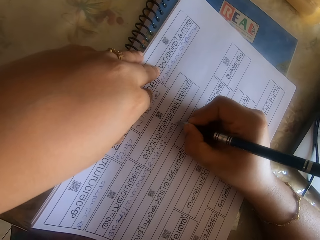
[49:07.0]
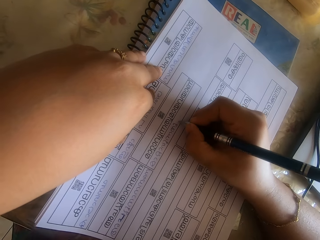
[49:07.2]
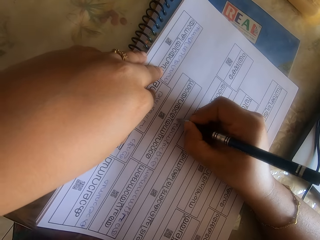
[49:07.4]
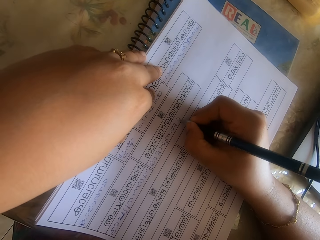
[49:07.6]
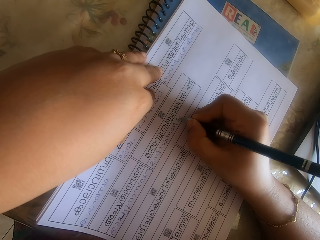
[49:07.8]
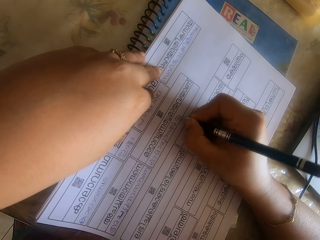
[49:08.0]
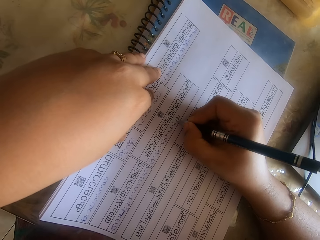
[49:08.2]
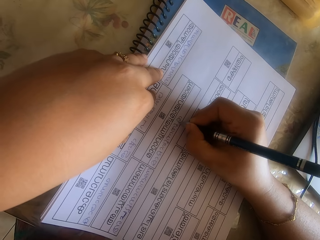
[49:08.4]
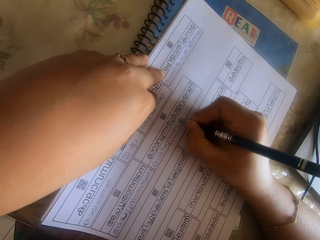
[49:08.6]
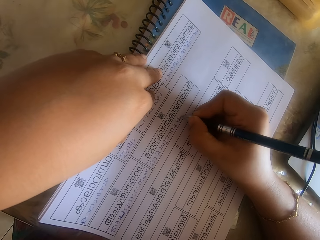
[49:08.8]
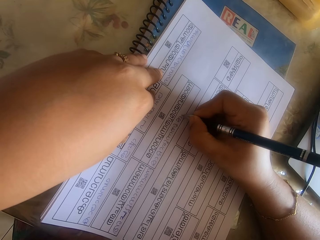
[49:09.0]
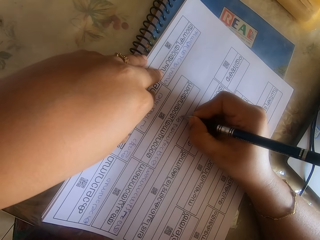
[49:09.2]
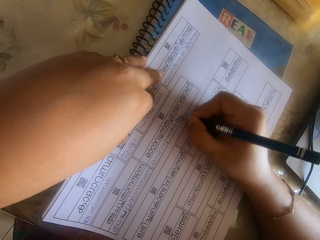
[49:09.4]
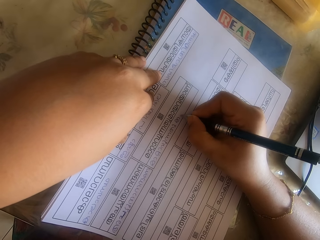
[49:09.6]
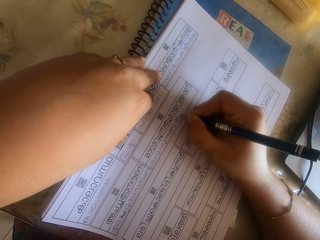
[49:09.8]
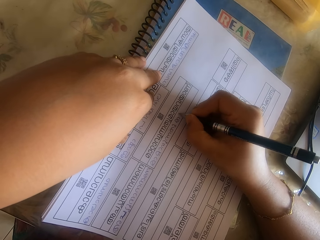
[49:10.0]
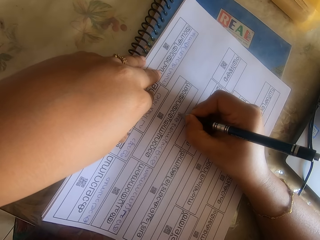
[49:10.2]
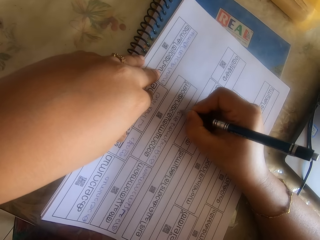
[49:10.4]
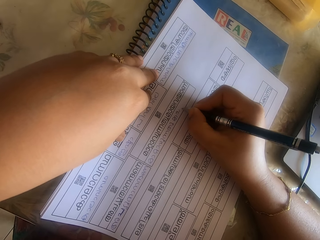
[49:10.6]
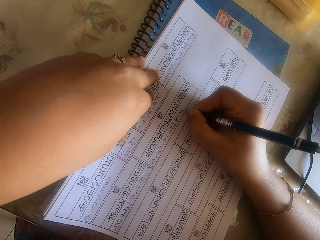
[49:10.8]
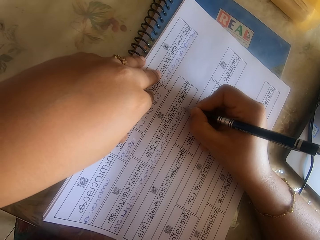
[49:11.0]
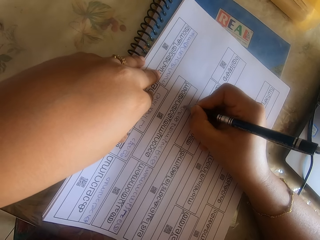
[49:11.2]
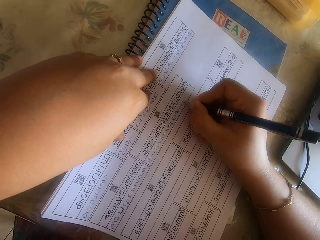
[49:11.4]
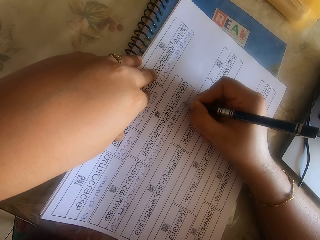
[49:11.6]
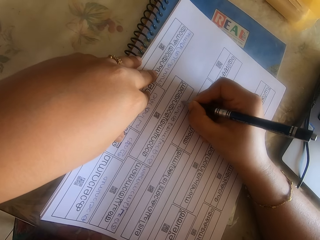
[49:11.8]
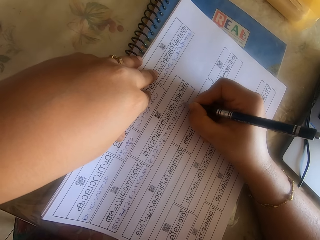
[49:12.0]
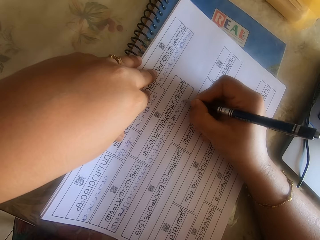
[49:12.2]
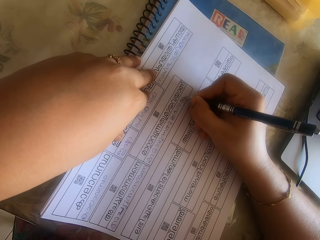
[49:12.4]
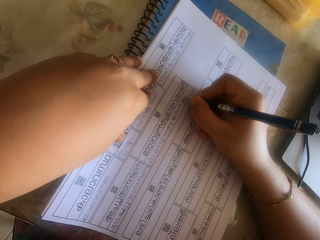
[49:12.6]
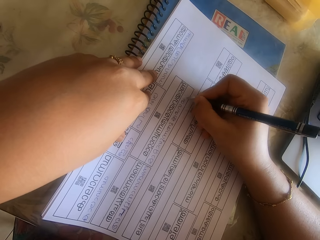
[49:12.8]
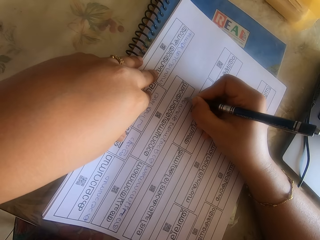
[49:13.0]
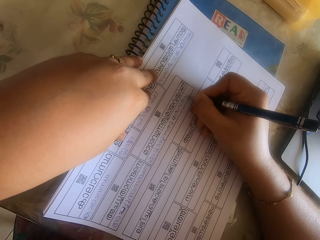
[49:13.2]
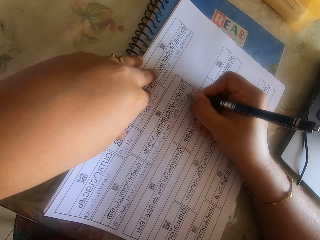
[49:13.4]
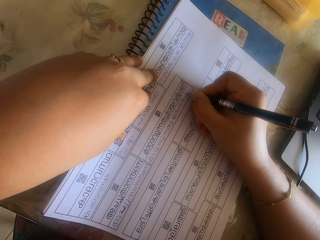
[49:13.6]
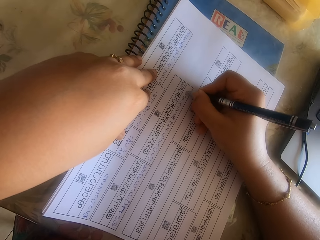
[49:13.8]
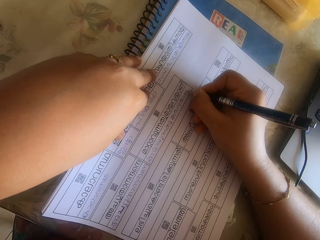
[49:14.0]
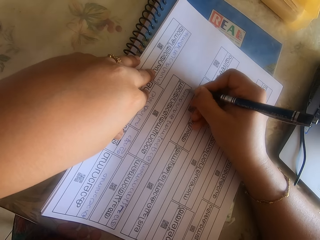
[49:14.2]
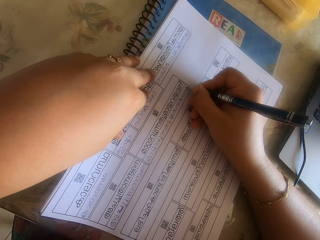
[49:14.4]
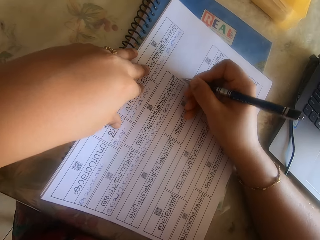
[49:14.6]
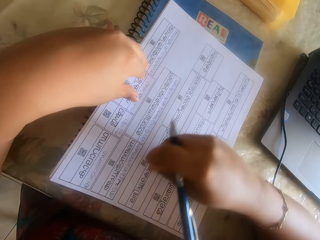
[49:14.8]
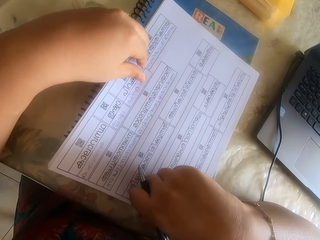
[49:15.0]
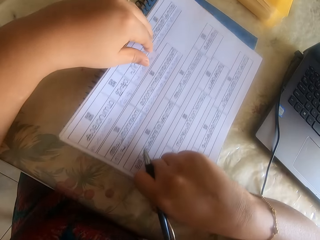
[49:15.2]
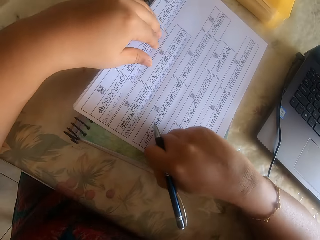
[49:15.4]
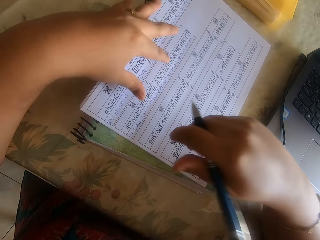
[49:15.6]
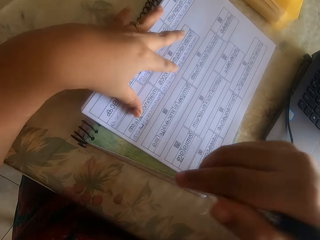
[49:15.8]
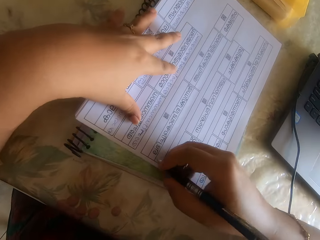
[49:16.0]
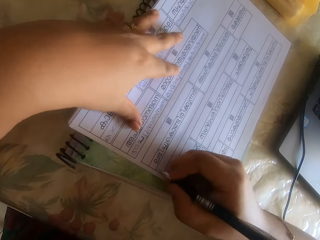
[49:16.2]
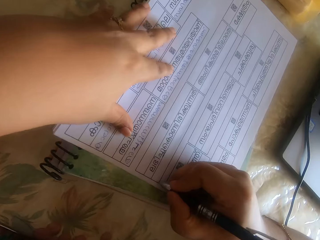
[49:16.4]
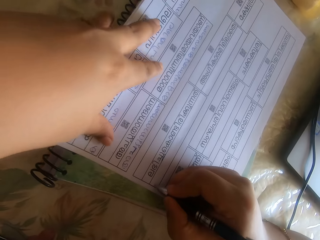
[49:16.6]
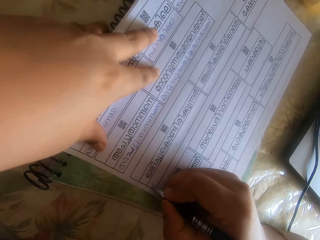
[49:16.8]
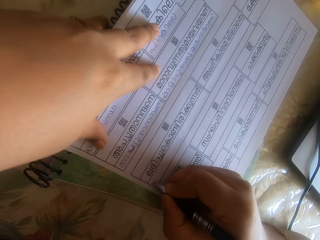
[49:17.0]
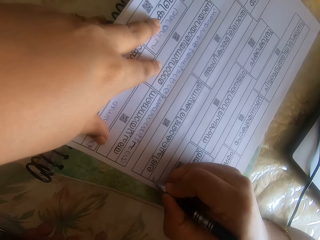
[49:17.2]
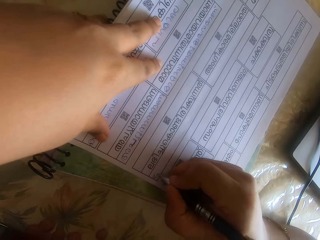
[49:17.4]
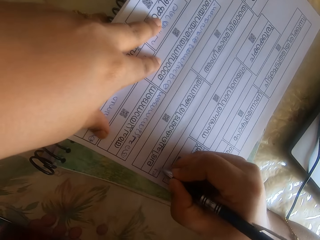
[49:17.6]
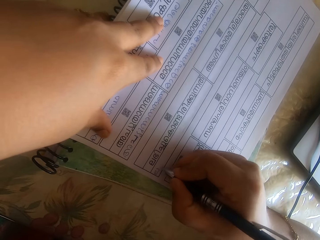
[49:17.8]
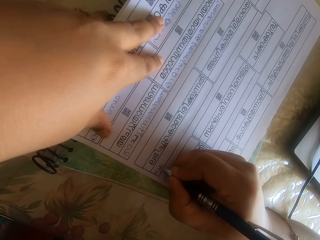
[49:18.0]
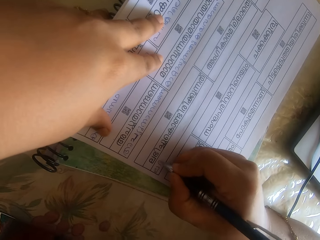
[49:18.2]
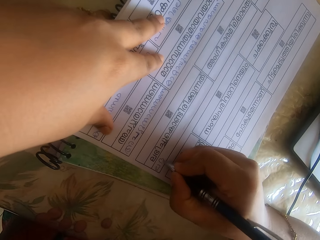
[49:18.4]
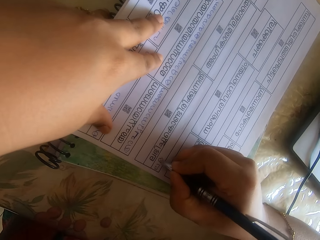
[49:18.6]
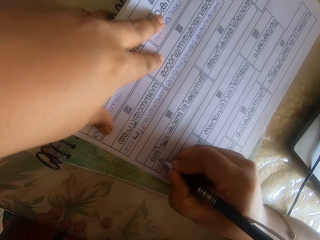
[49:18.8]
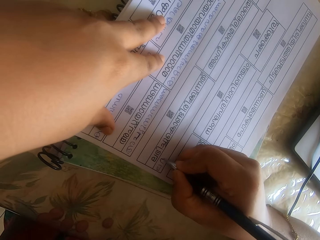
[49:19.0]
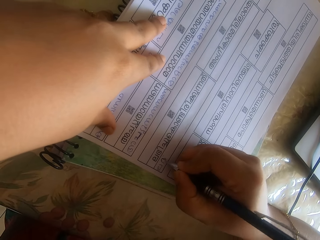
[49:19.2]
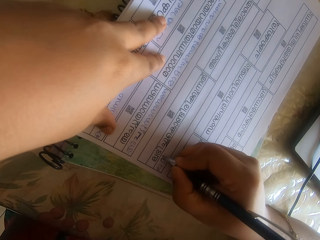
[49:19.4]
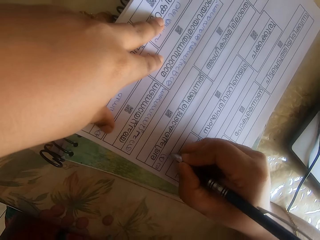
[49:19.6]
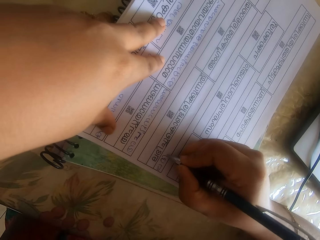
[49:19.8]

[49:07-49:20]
The camera wearer adjusts the papers on the book with her right hand. She writes on the paper on the papers on the book on the table with the pen in her right hand.

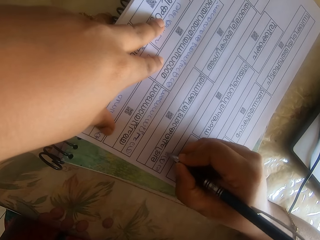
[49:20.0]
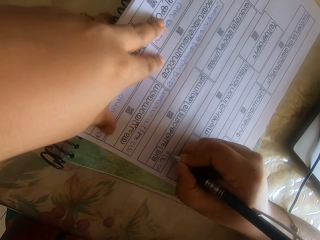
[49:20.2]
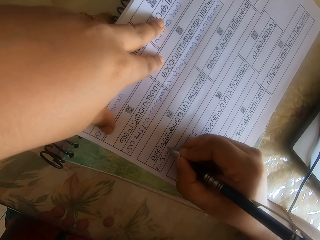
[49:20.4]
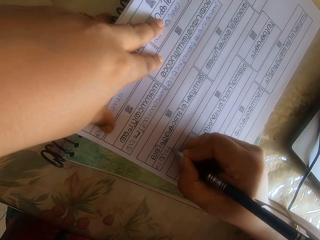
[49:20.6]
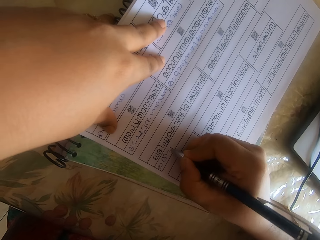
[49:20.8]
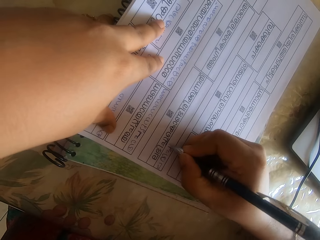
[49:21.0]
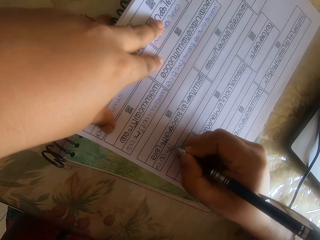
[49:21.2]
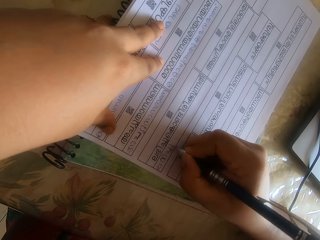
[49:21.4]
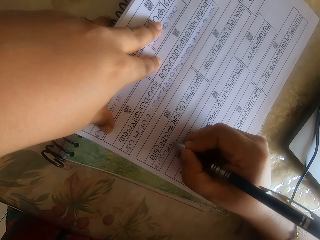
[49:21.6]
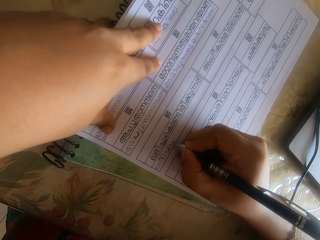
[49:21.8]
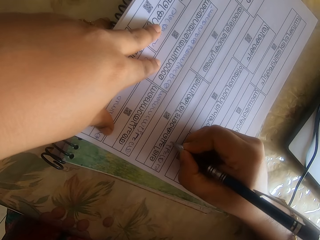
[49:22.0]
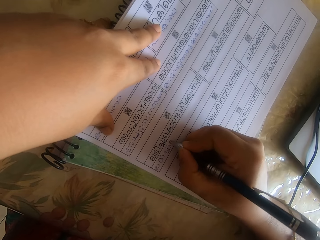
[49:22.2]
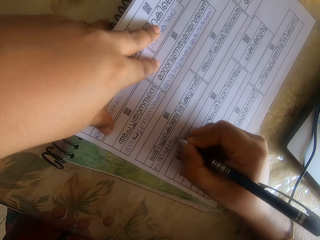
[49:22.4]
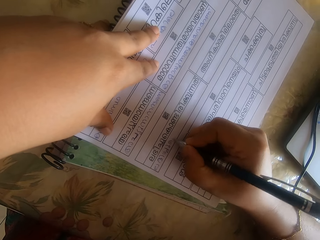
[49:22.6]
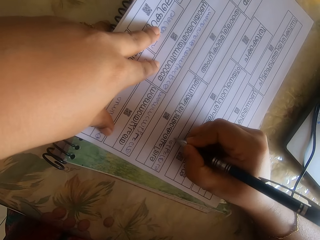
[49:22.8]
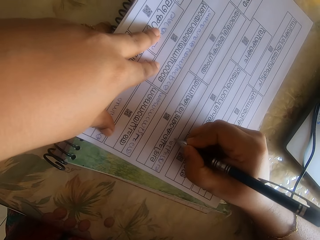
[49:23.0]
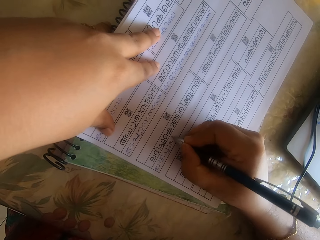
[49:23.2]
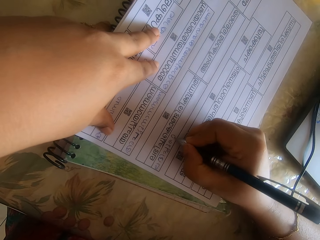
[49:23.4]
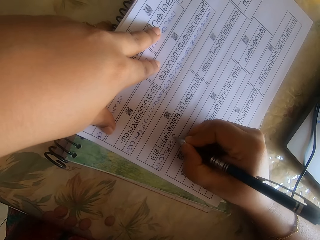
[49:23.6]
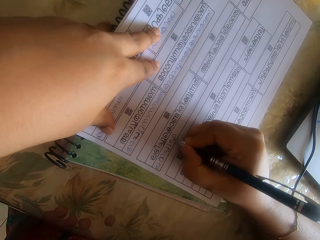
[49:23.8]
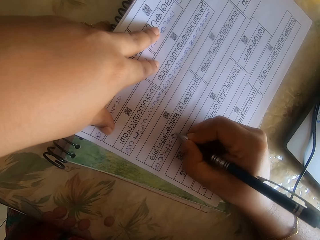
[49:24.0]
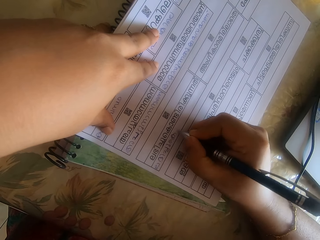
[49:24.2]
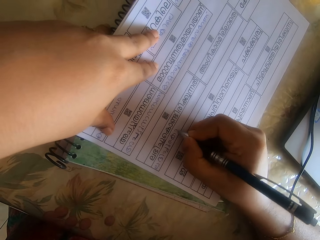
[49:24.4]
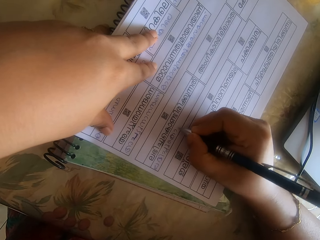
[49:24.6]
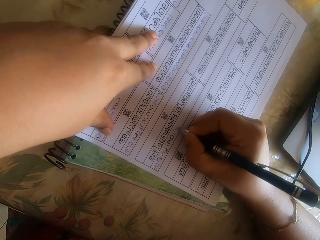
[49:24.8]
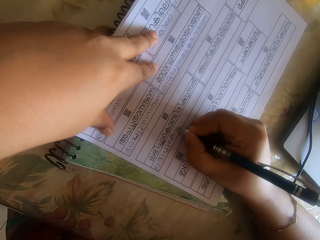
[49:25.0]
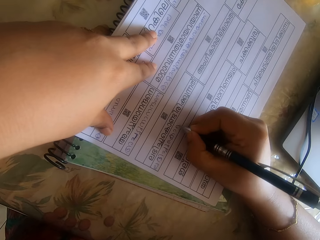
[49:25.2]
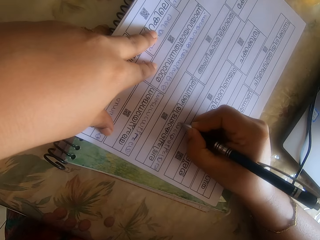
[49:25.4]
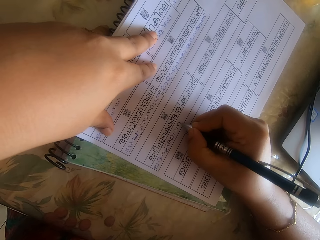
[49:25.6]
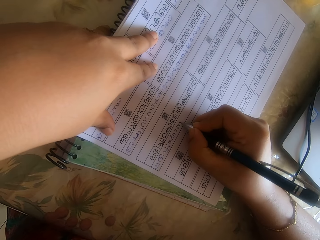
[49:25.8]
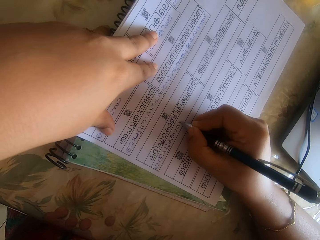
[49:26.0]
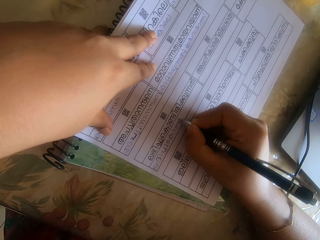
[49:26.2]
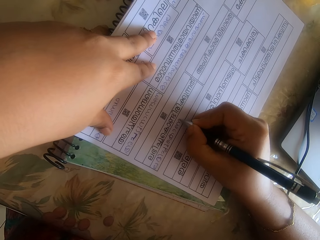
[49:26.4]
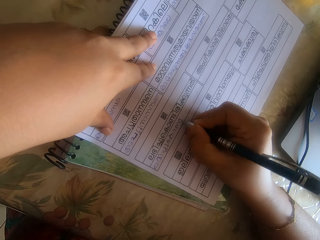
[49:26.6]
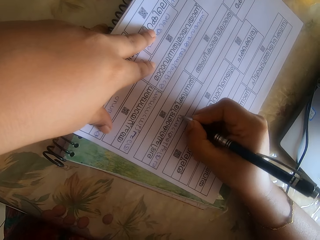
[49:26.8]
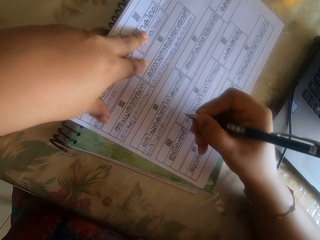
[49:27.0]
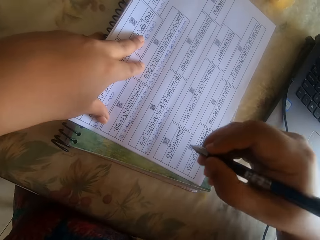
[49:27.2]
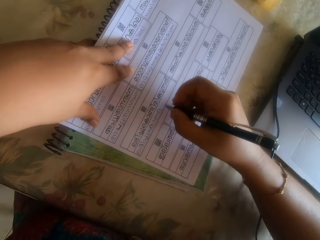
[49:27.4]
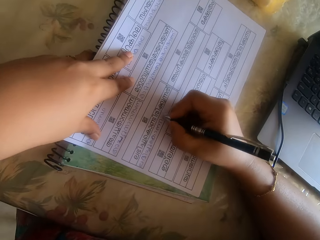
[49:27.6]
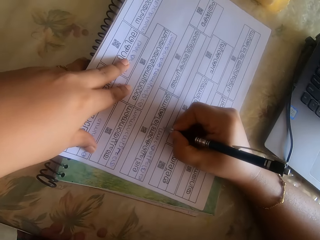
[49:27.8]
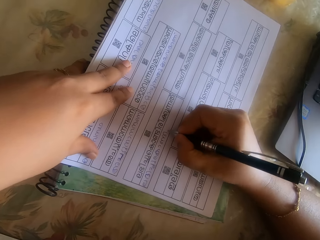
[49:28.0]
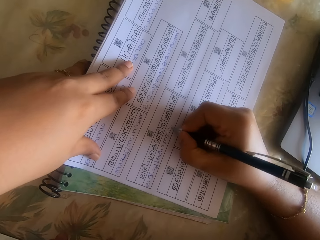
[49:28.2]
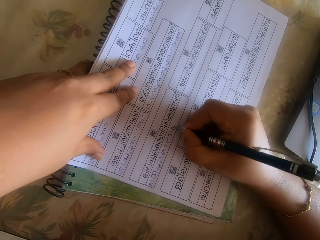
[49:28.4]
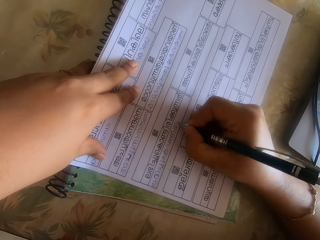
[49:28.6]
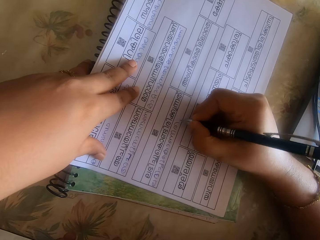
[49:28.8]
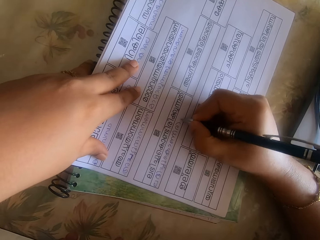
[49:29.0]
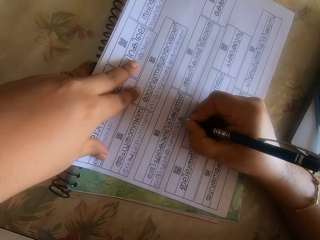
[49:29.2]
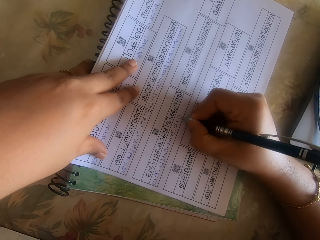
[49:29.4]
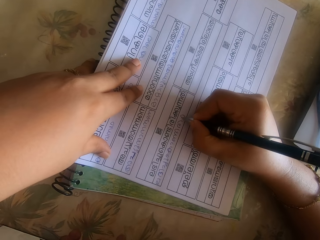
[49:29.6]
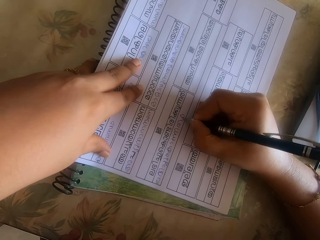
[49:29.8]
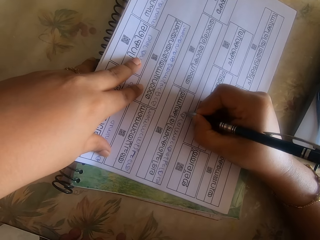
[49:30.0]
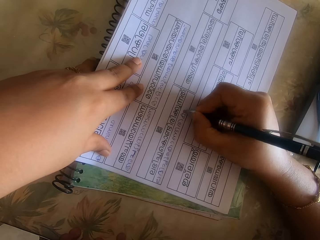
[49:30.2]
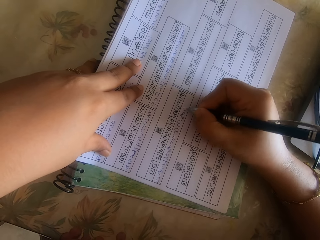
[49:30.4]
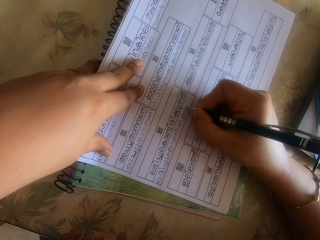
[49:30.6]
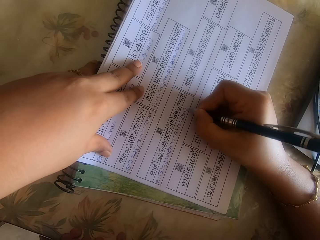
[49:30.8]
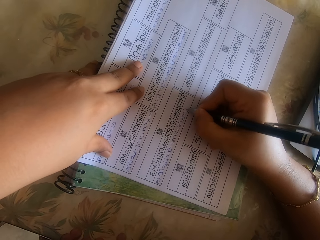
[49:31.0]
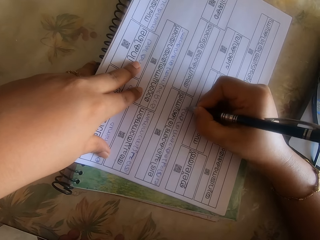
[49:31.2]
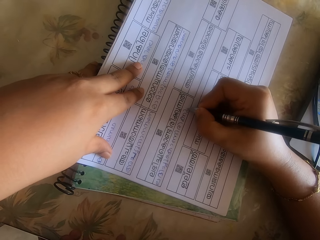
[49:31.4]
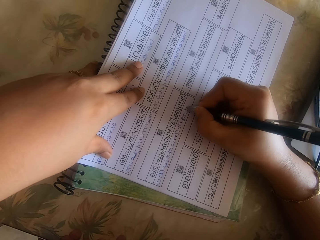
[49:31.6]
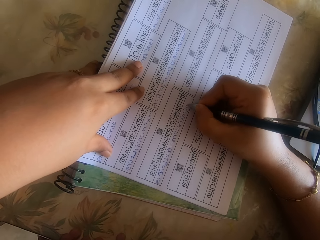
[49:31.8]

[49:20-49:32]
The camera wearer writes on the paper with the pen.
